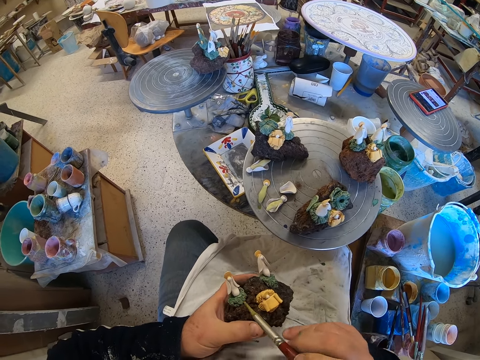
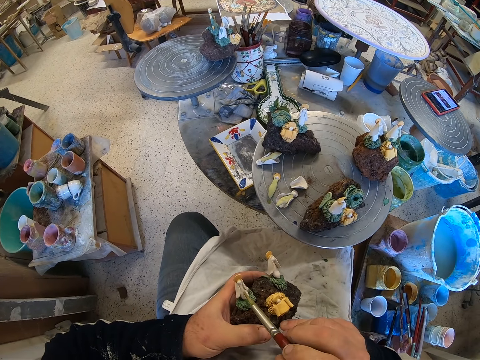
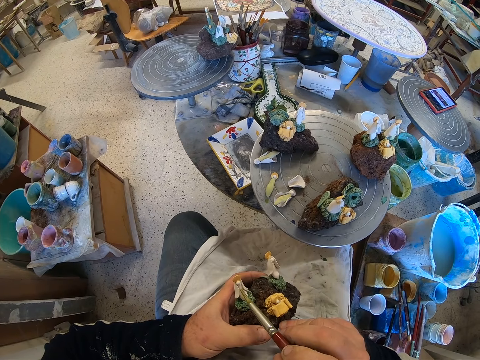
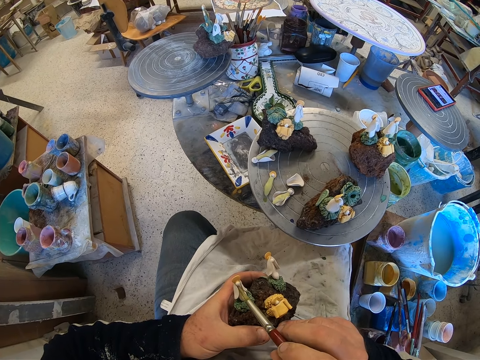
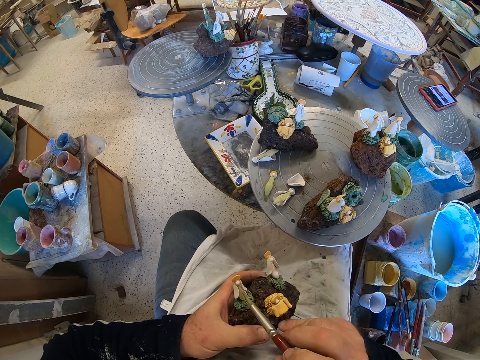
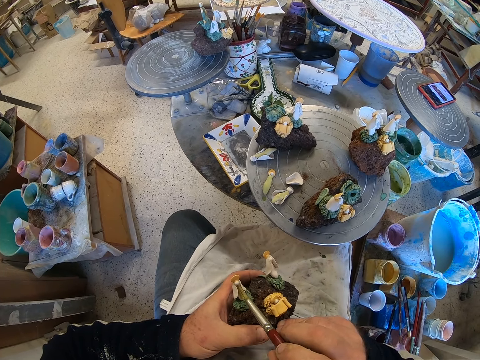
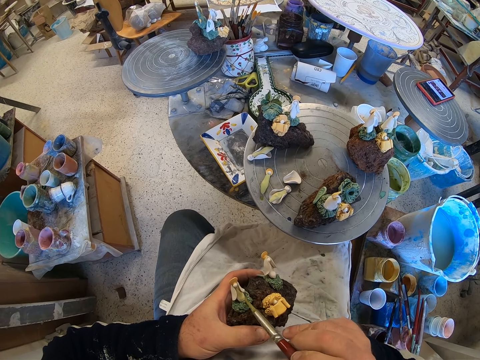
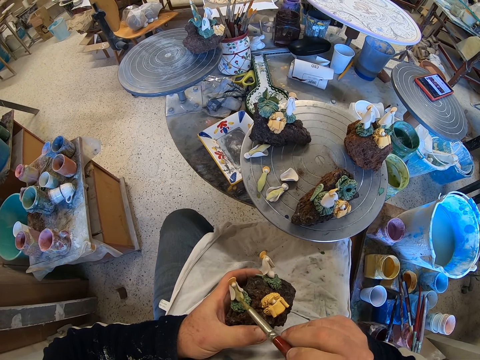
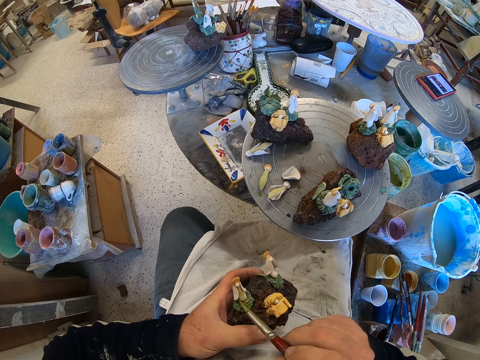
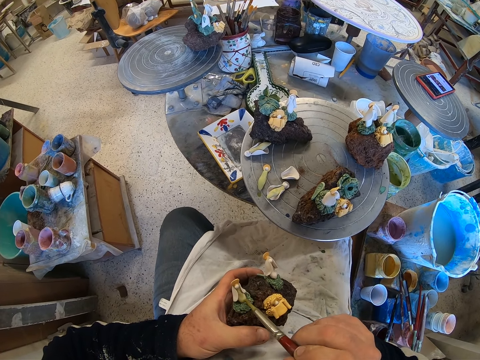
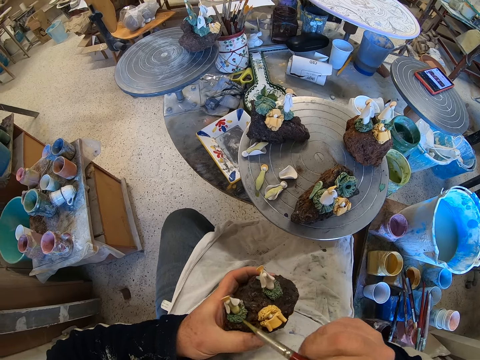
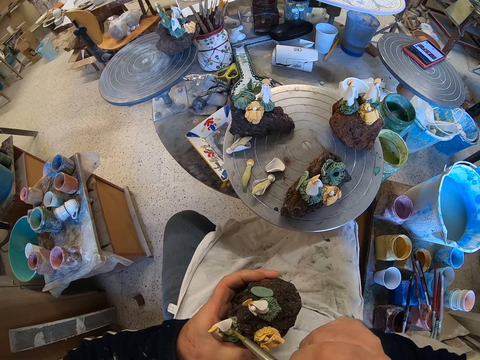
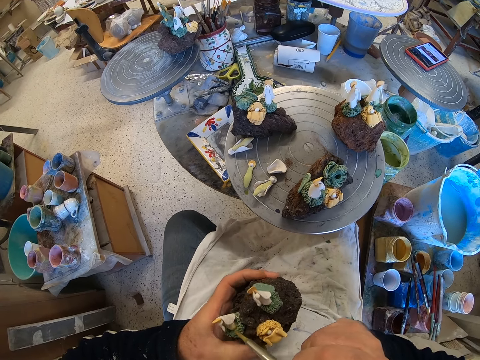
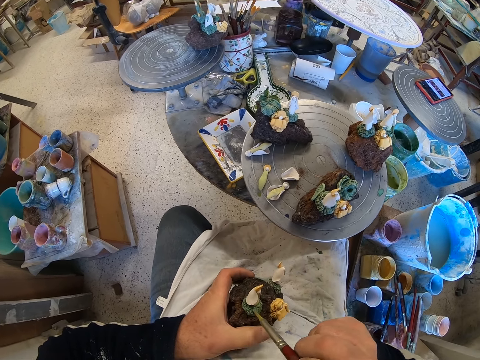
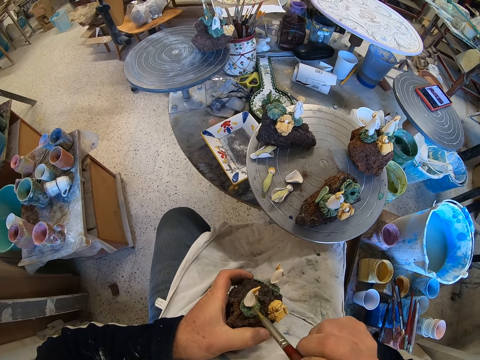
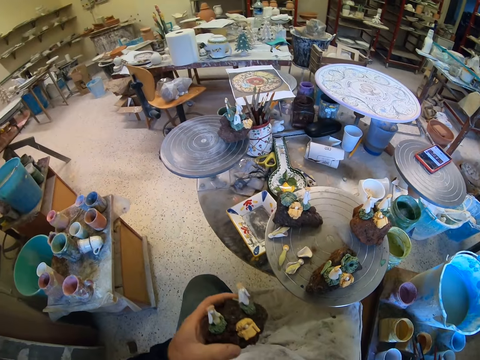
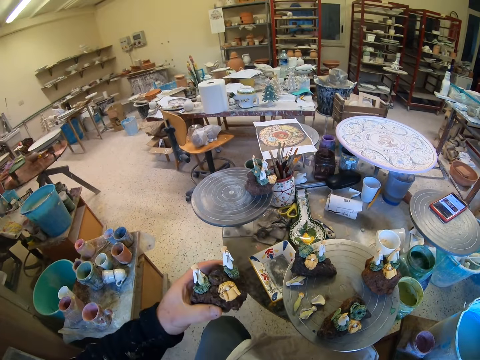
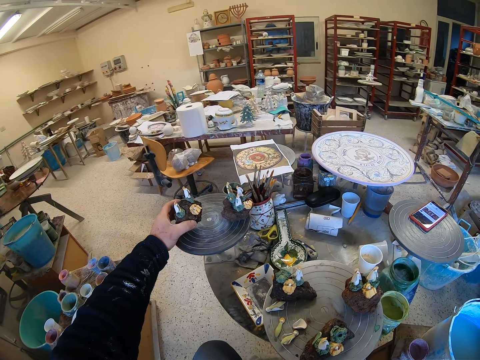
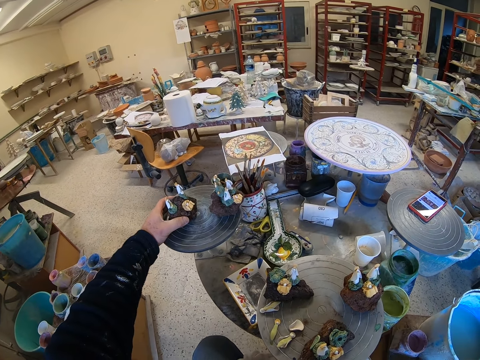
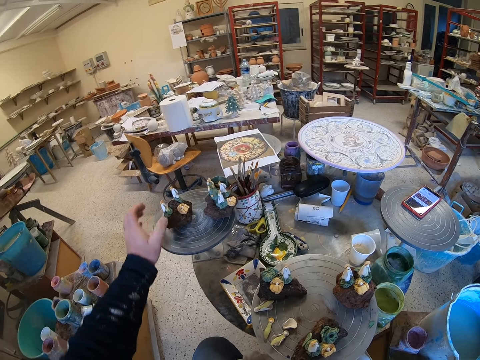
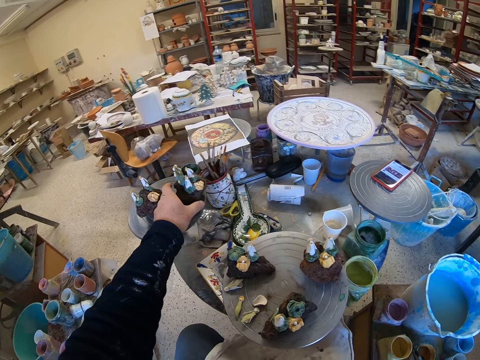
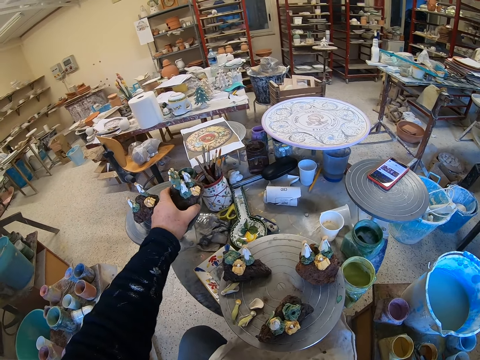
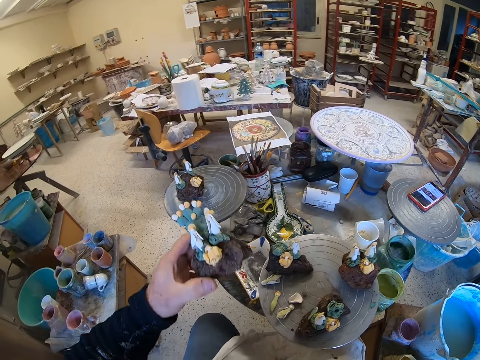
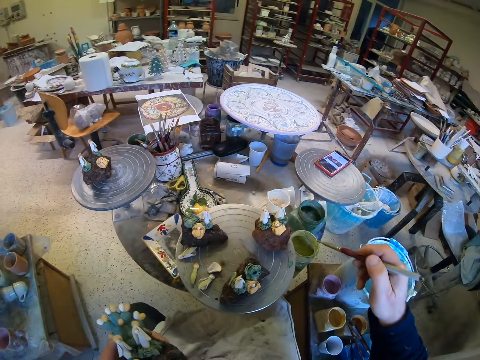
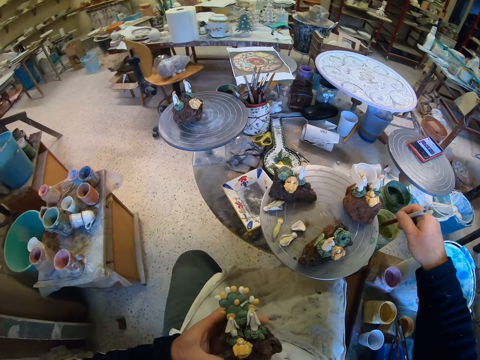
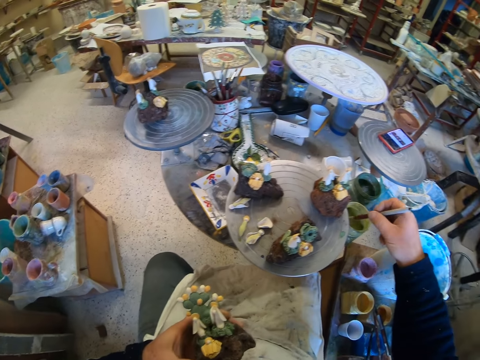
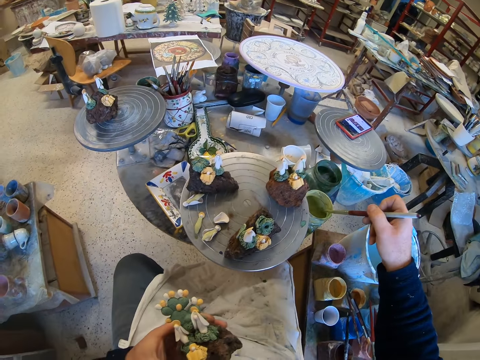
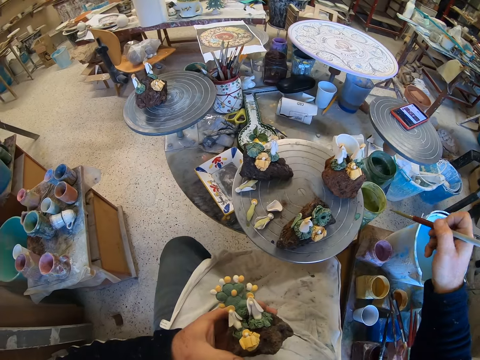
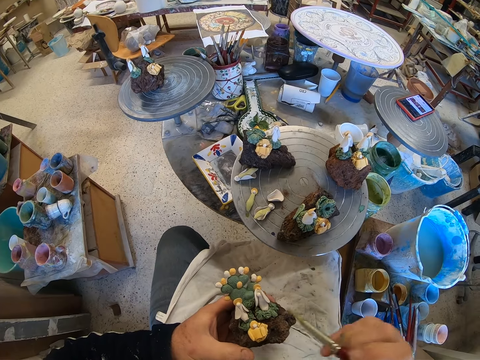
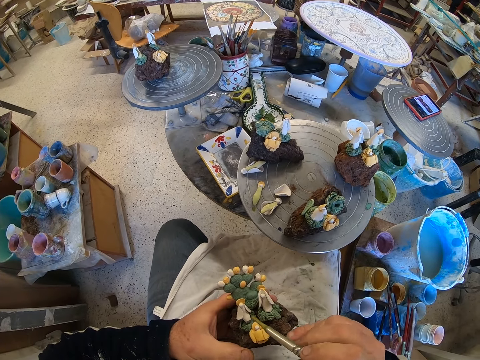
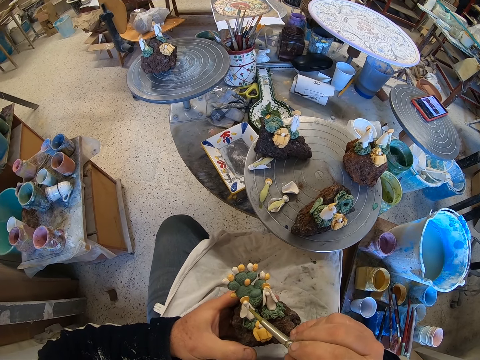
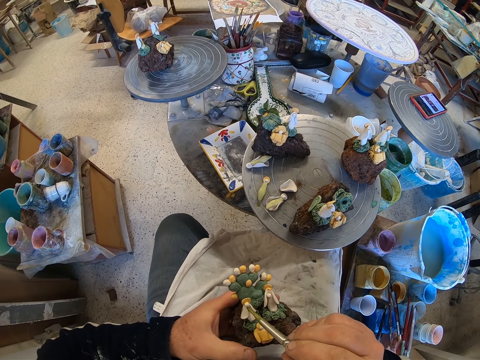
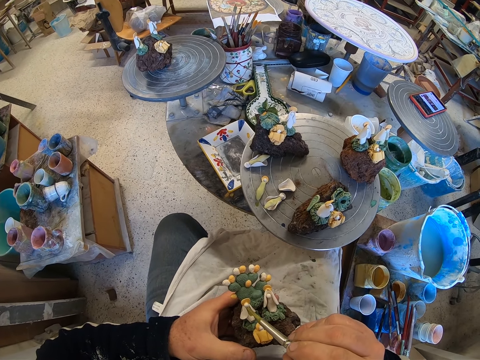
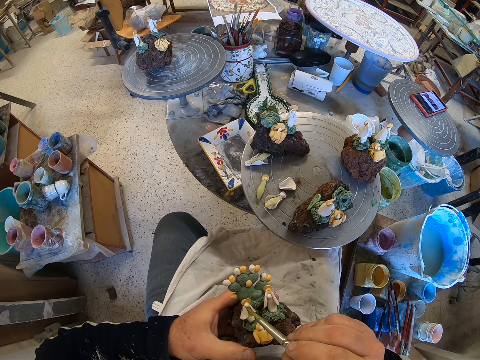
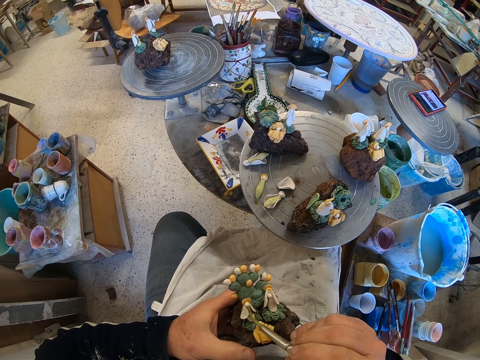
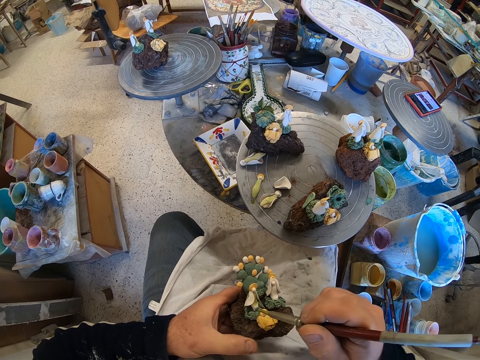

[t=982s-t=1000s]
The camera wearer paints a craft model with a paint brush. They put down the craft model on a stool. They pick up the craft model from the stool. They scoop paint from a paint can with the paint brush. They paint the craft model with the paint brush.

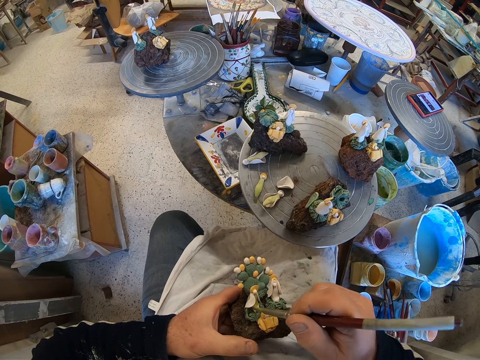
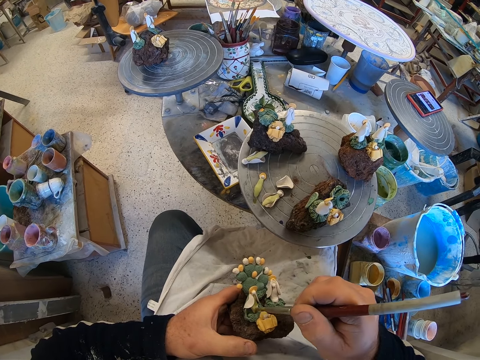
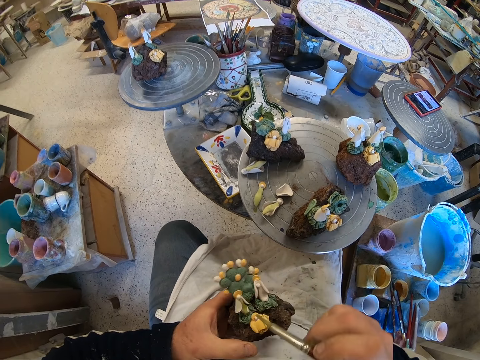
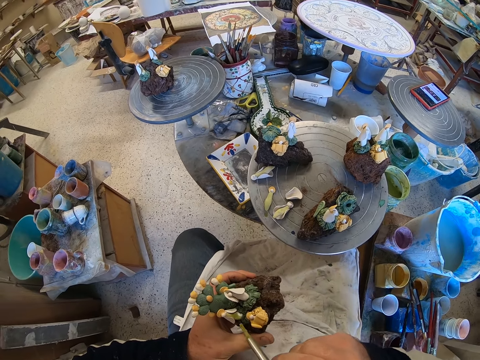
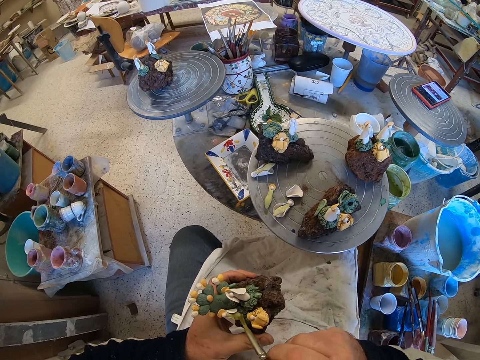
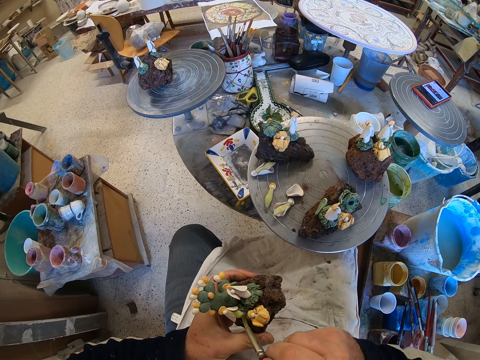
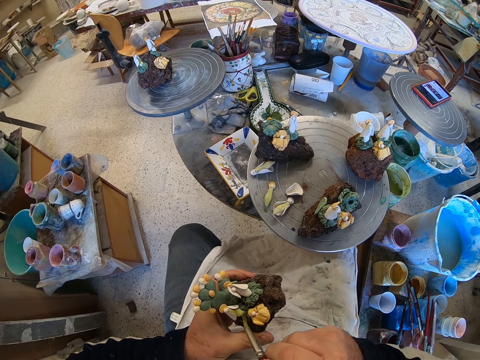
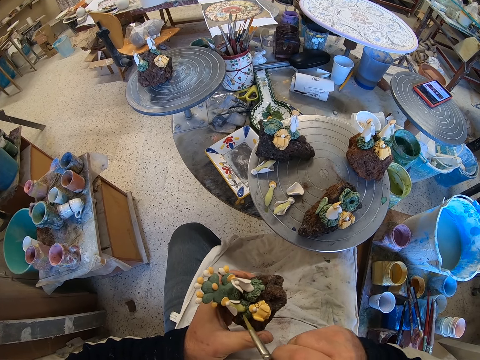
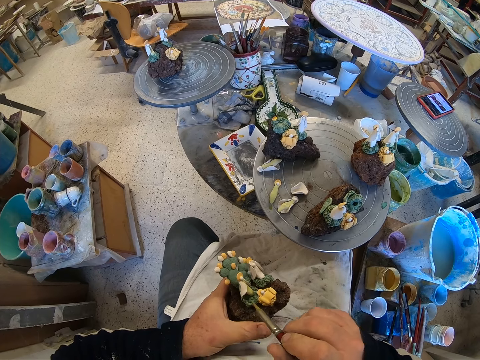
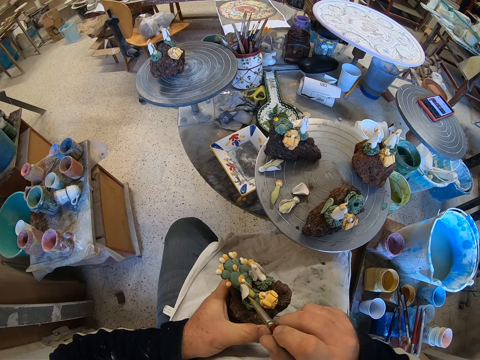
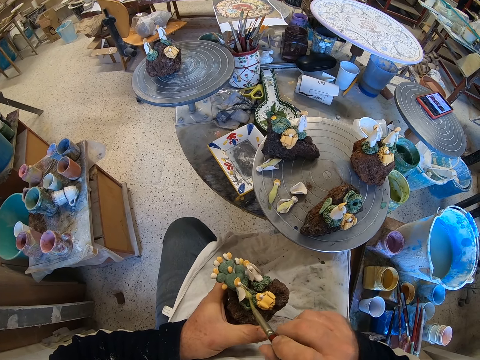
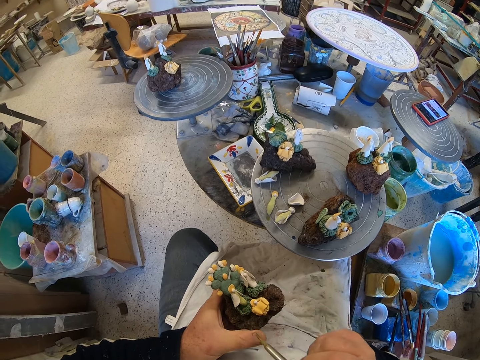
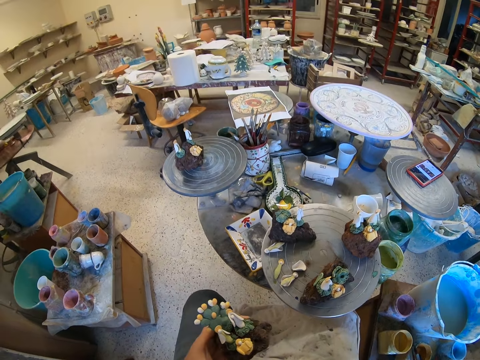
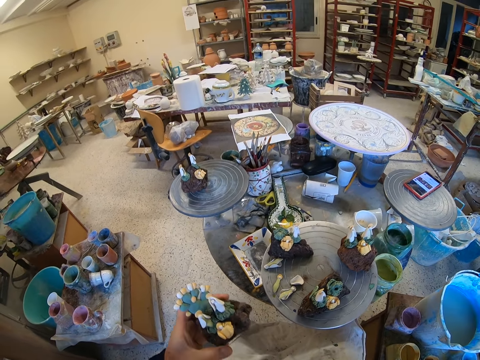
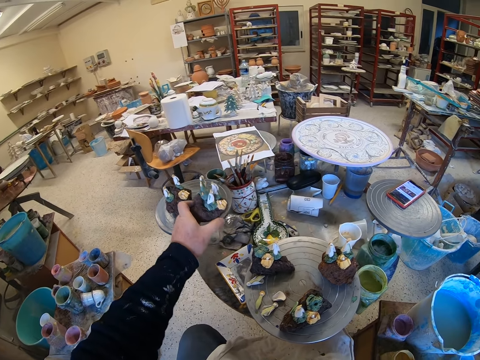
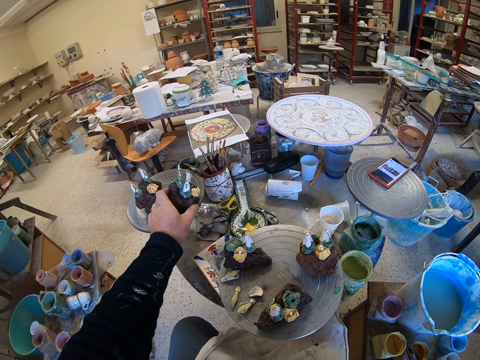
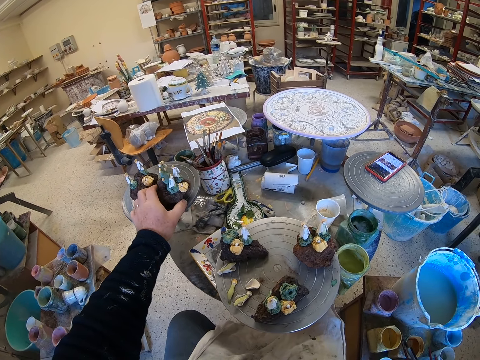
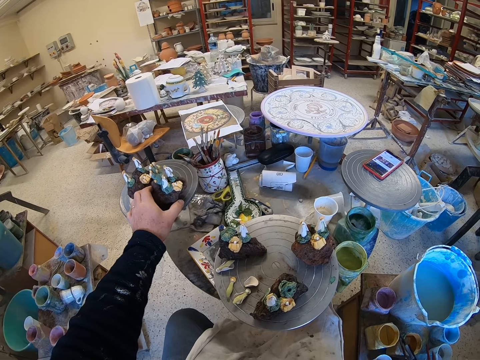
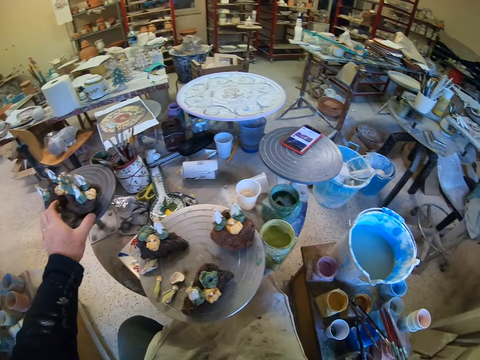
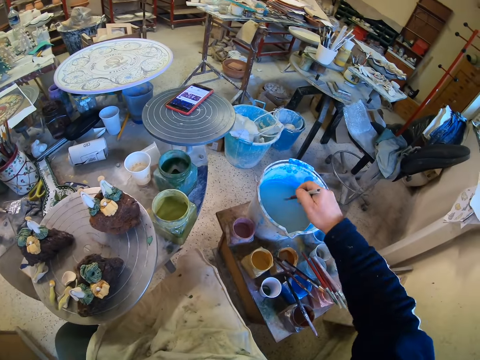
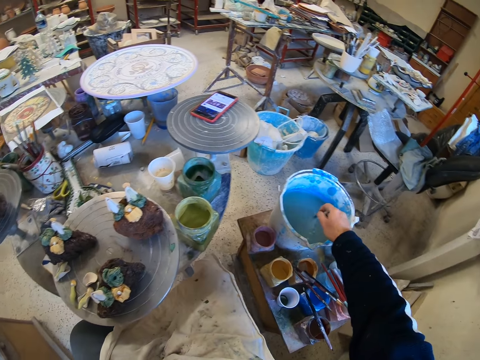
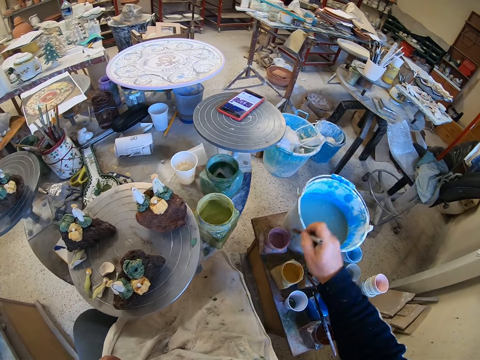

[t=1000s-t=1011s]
The camera wearer adjusts a craft model on his hands. He paints the craft model with a paint brush. He puts down the craft model on a stool. He dips the paint brush in a bucket.
